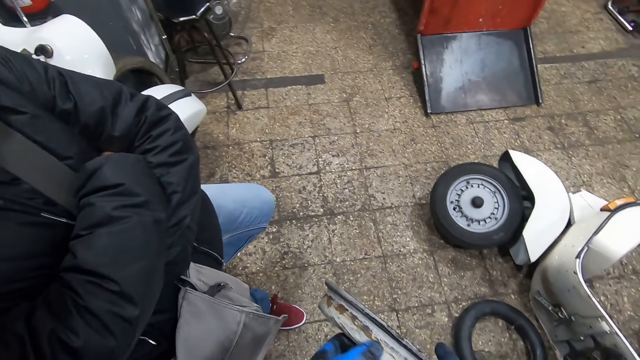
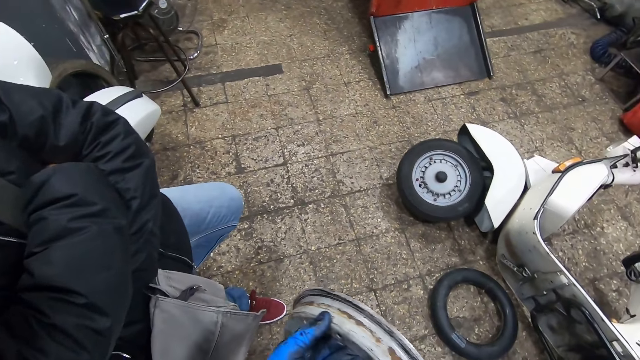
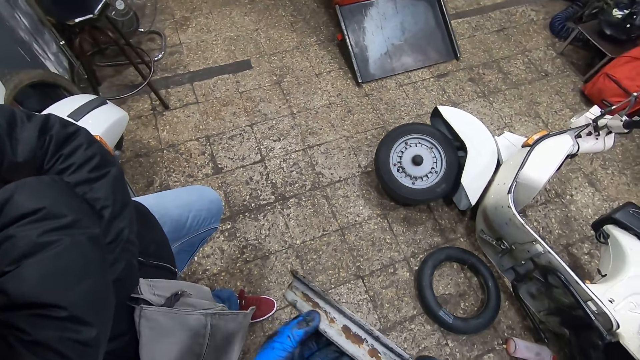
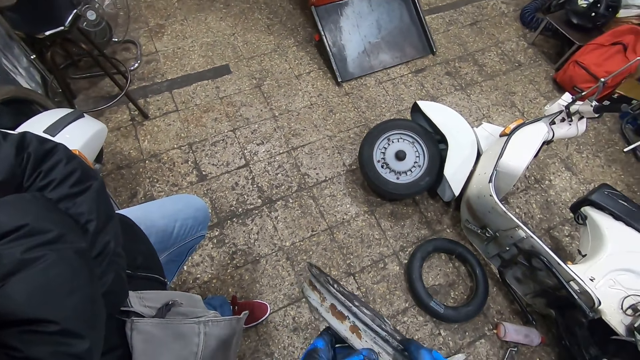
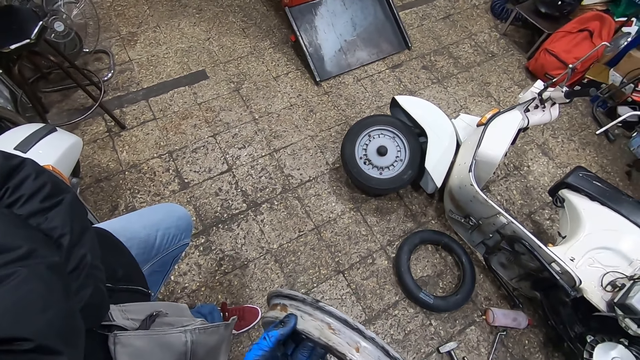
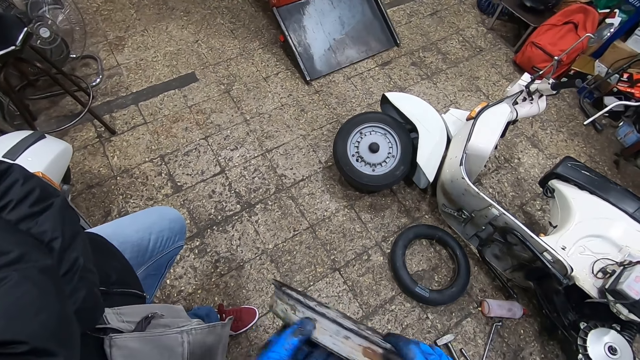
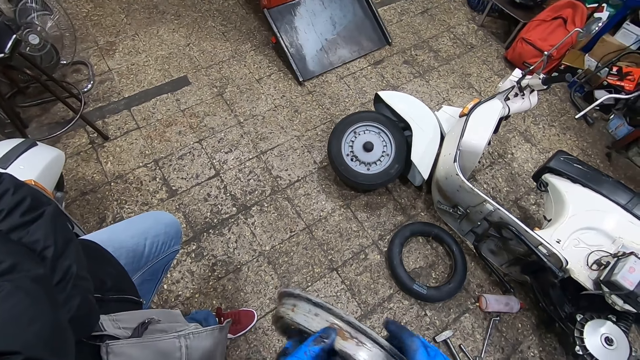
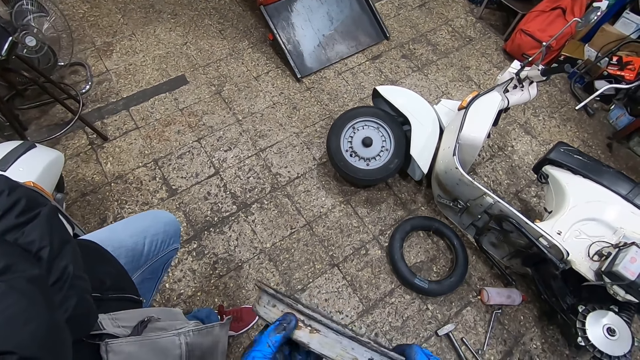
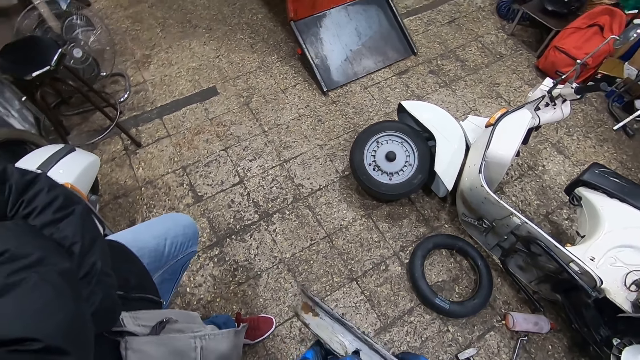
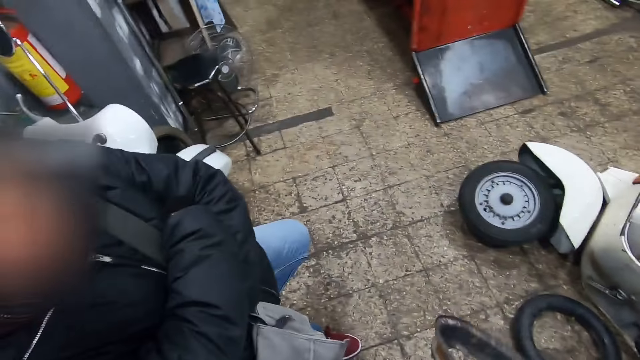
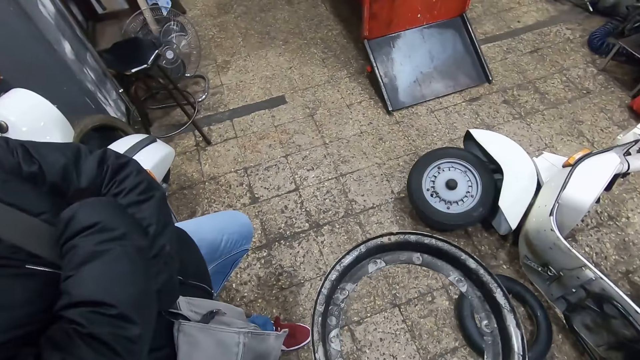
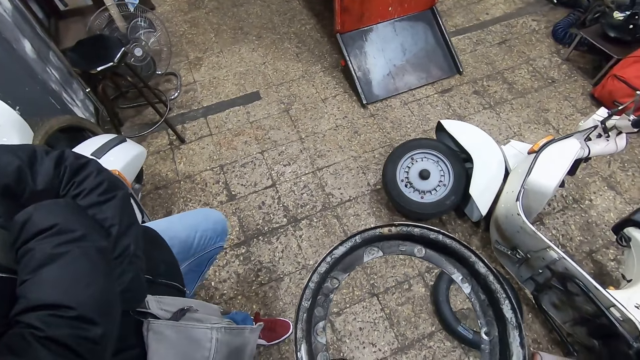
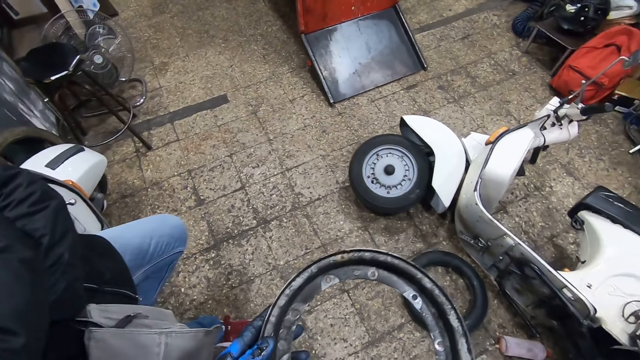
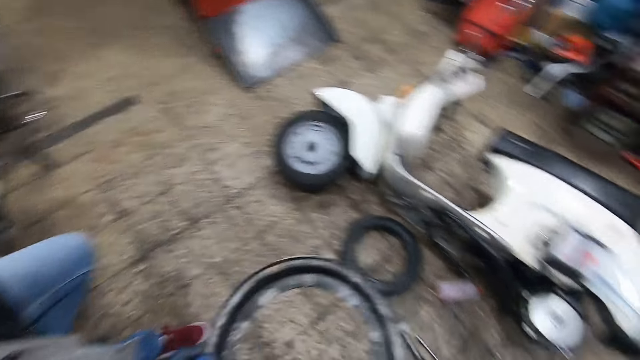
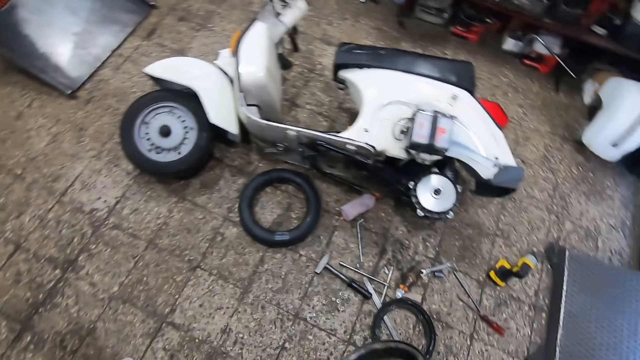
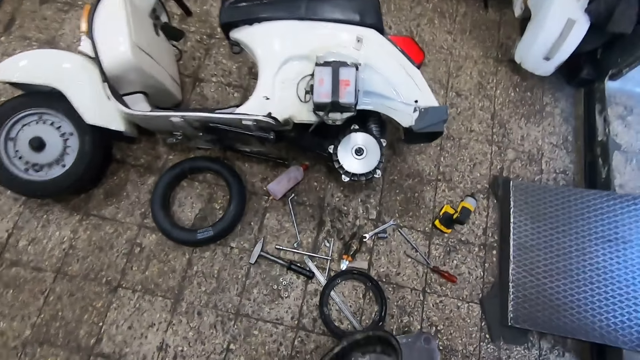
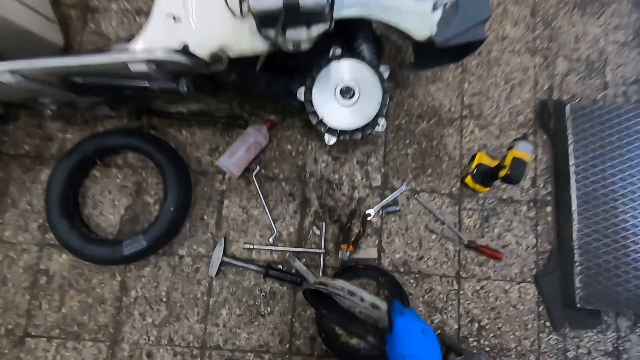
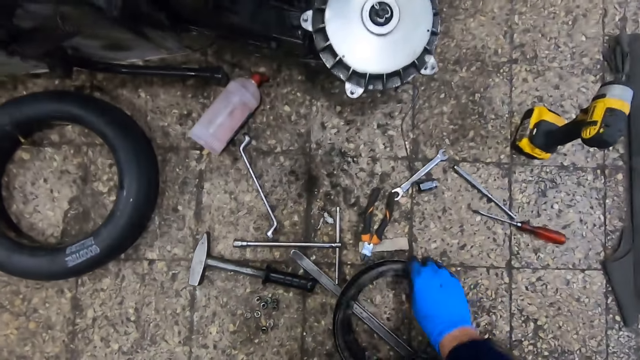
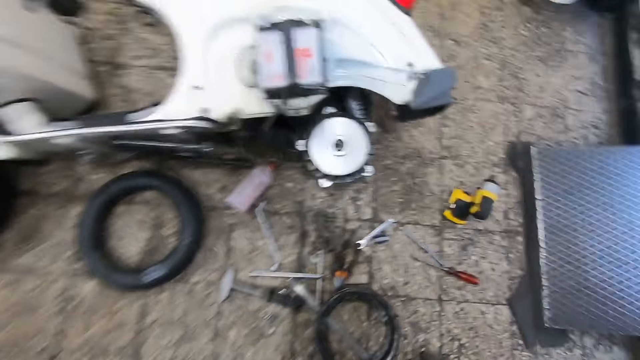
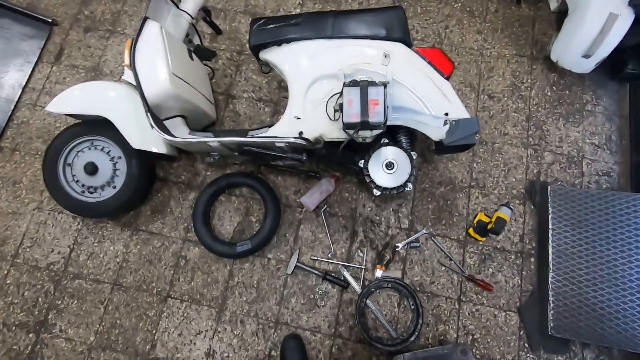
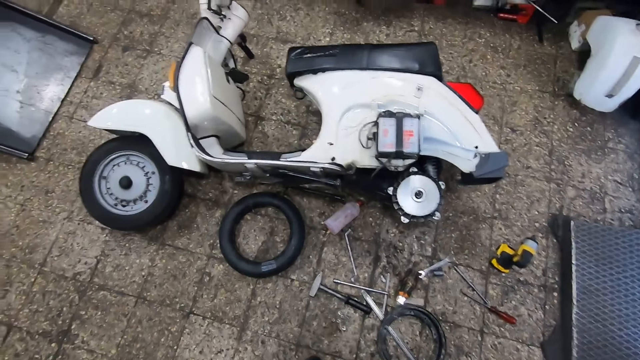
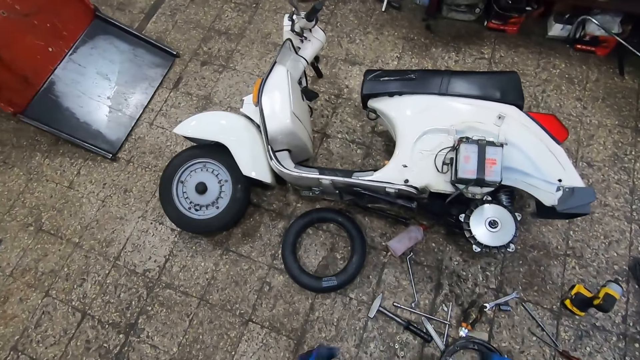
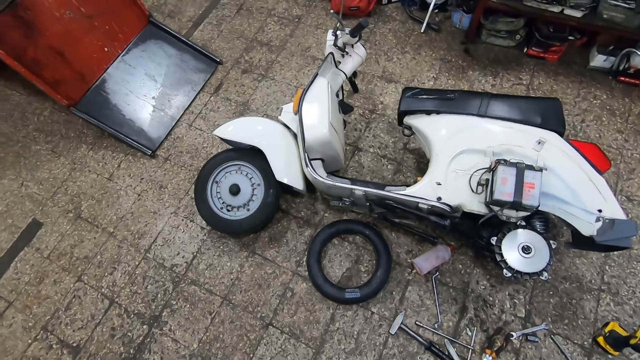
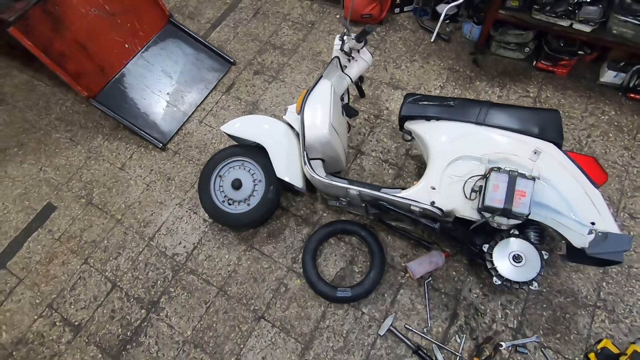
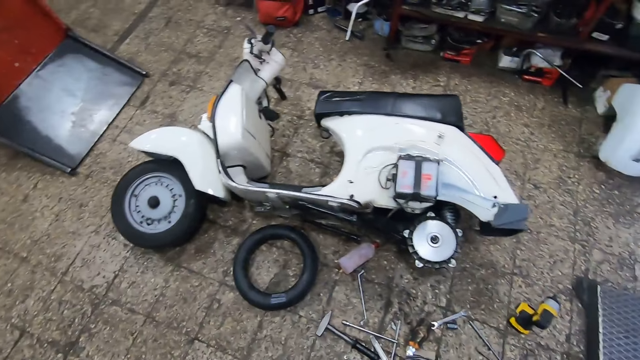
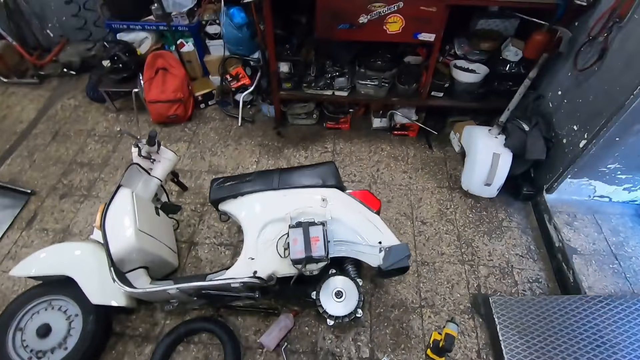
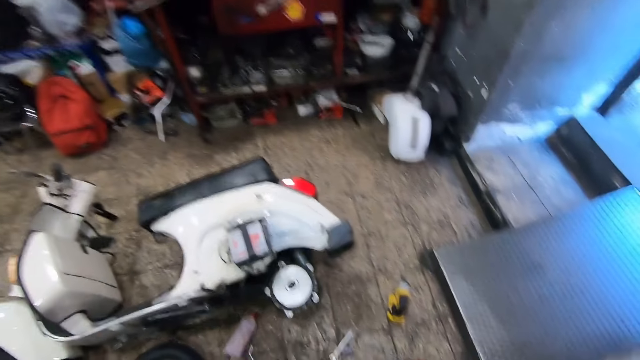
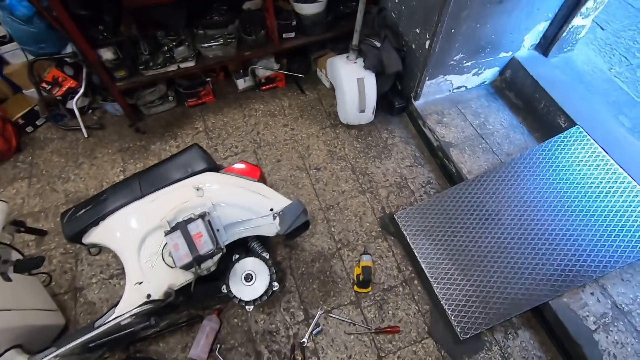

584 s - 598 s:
The camera wearer rolls the rim of the tire with both his hands. He interacts with a man and a woman. He drops the rim of the tire on the floor. He walks around the workshop and brushes his hands together.

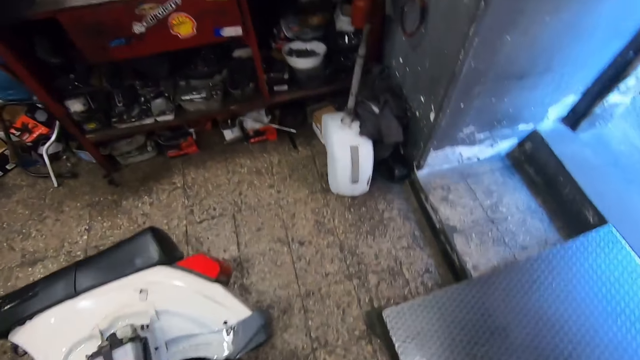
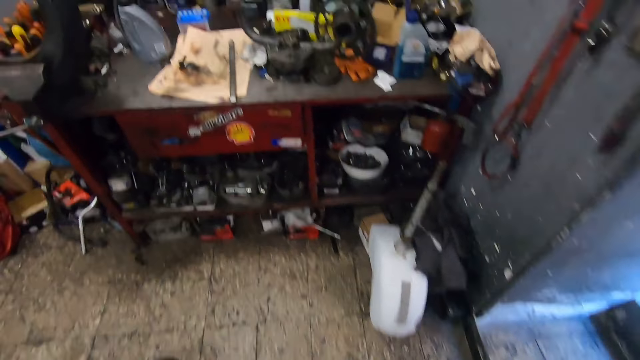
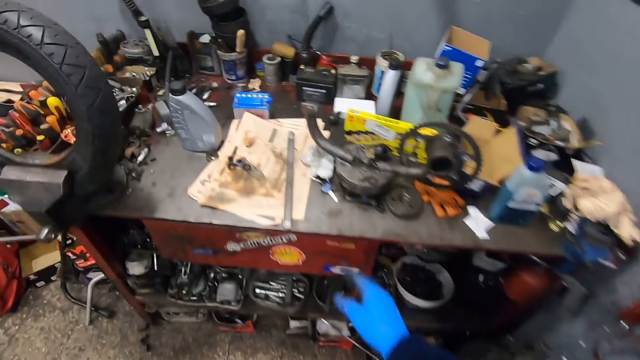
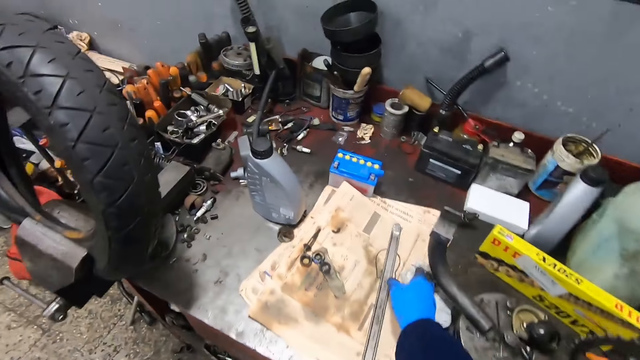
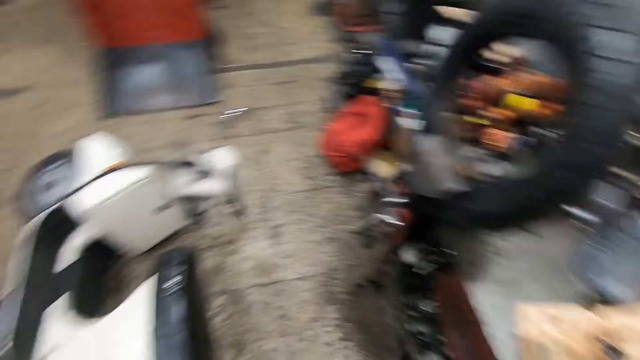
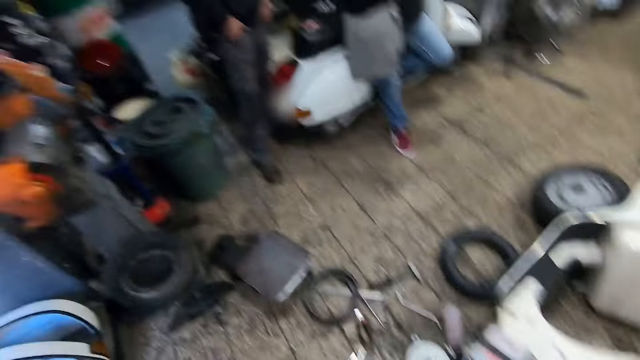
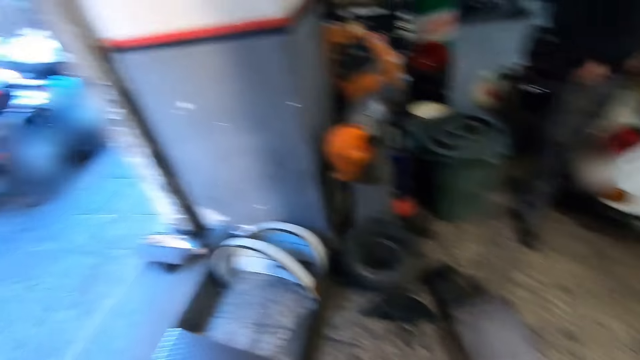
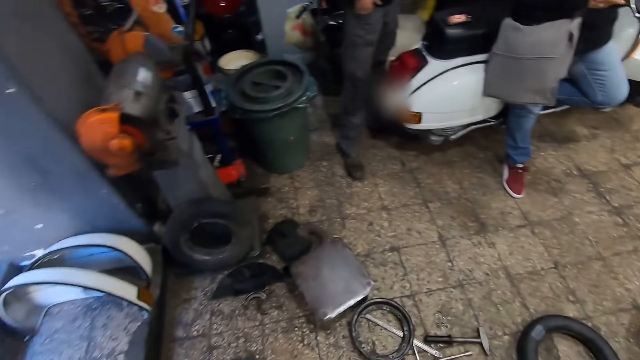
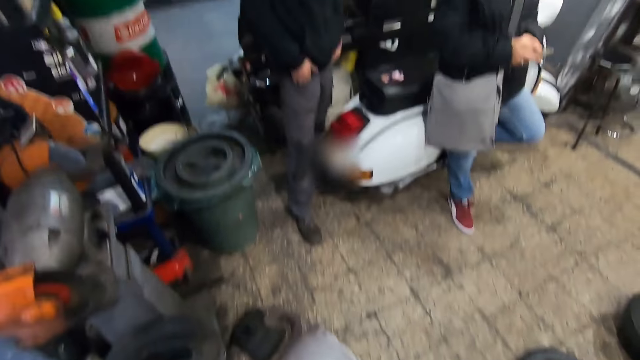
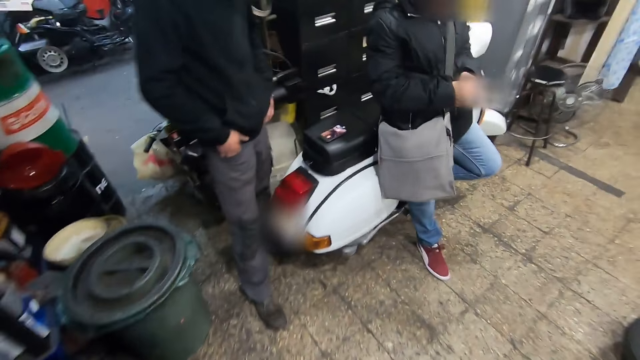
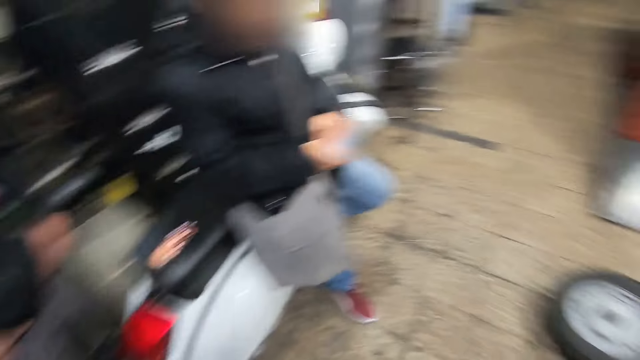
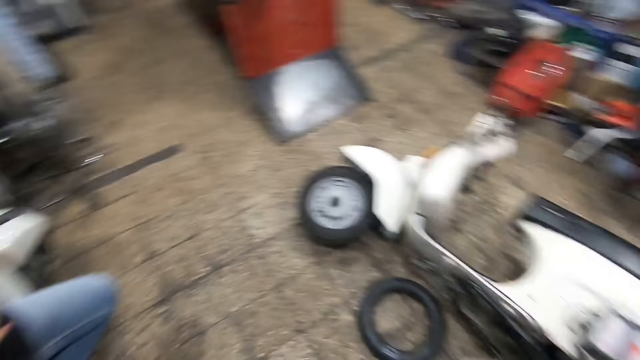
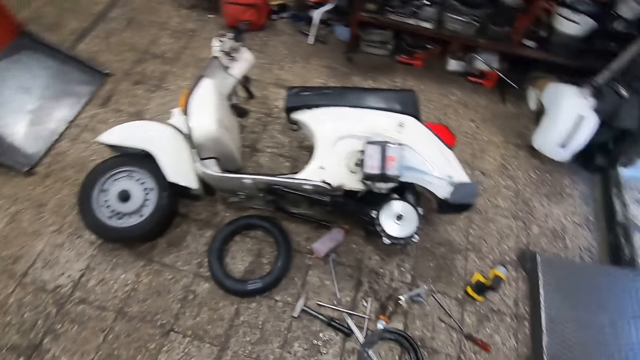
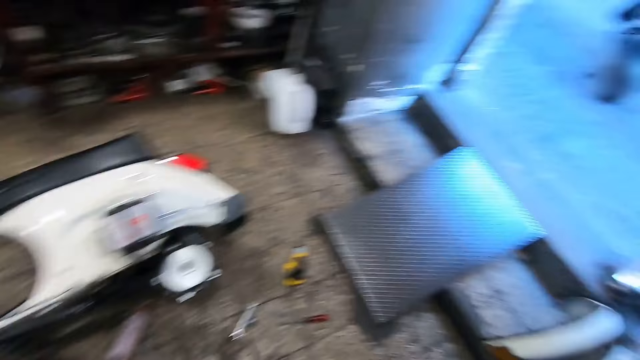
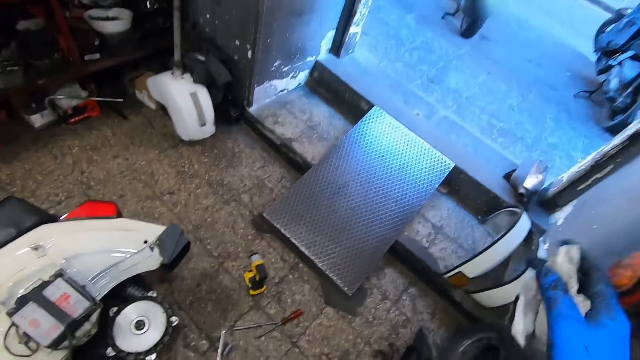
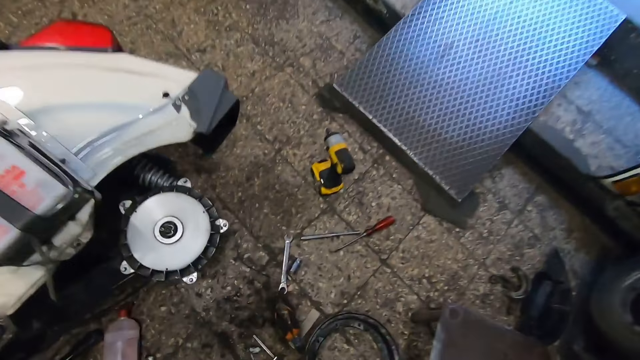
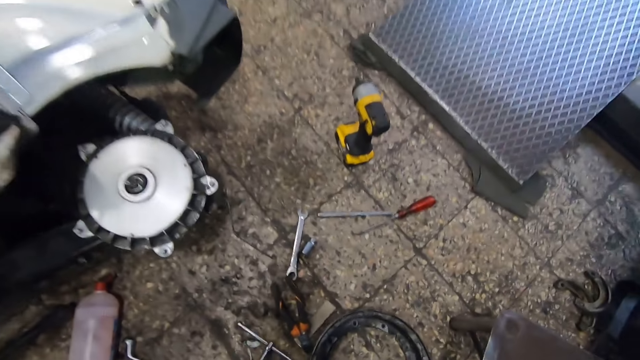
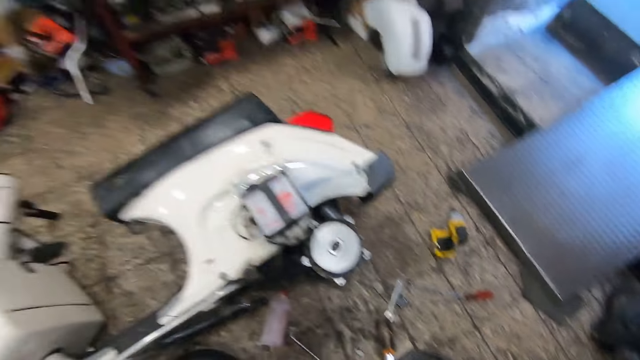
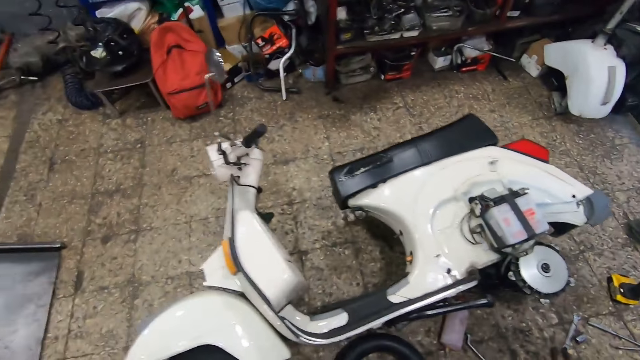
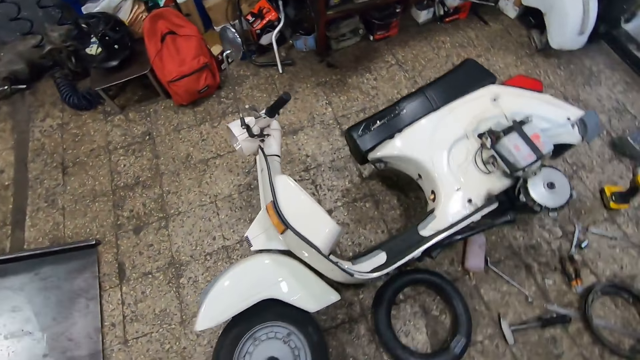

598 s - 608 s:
The camera wearer picks up a napkin from the table with his right hand. He walks around the workshop. He takes a ring spanner.
